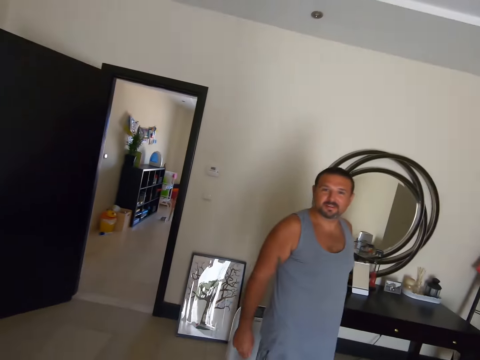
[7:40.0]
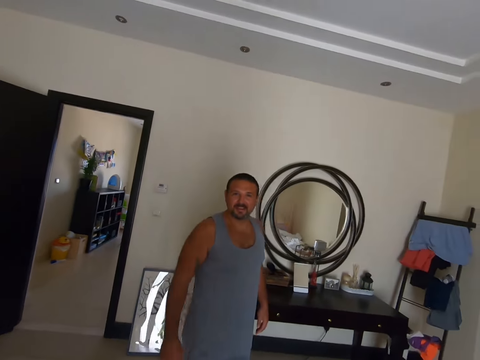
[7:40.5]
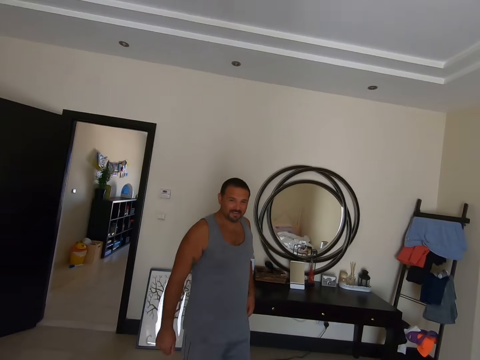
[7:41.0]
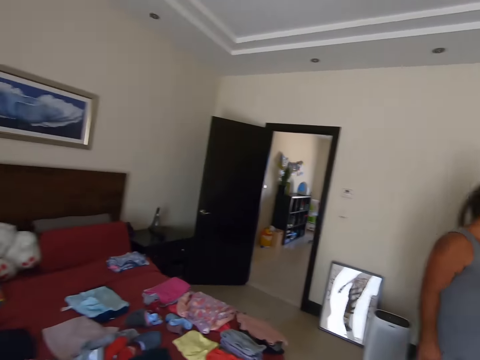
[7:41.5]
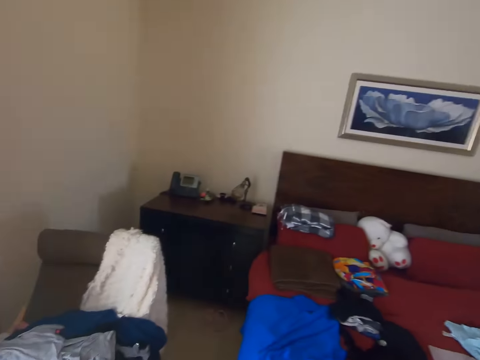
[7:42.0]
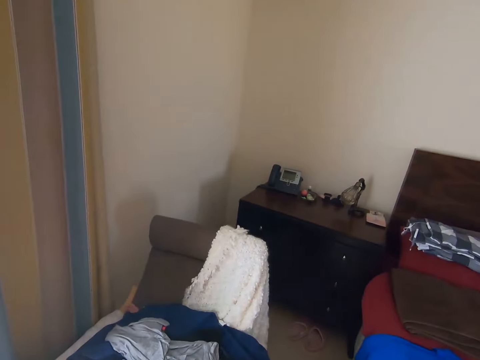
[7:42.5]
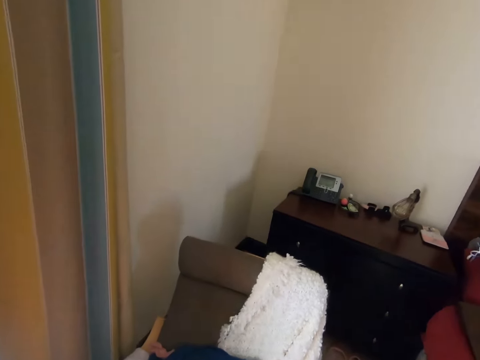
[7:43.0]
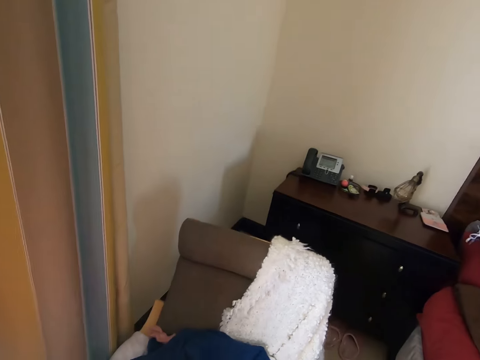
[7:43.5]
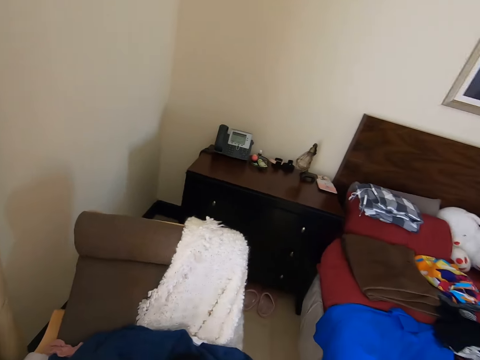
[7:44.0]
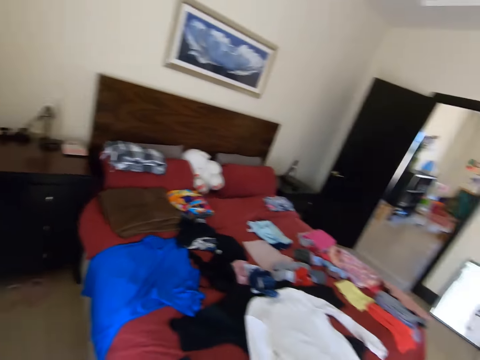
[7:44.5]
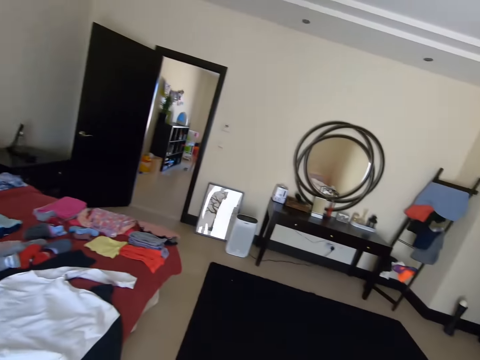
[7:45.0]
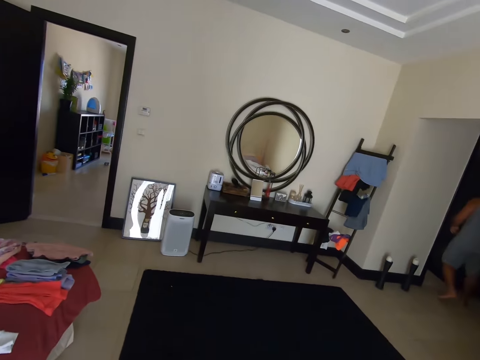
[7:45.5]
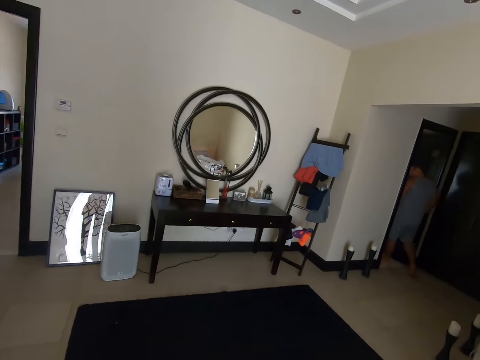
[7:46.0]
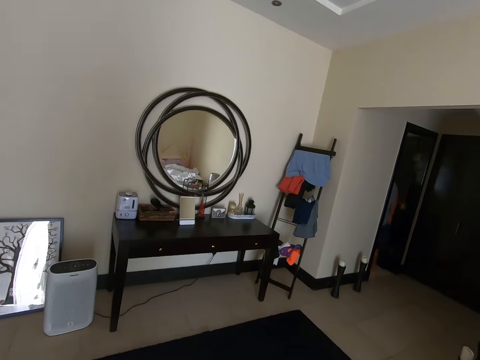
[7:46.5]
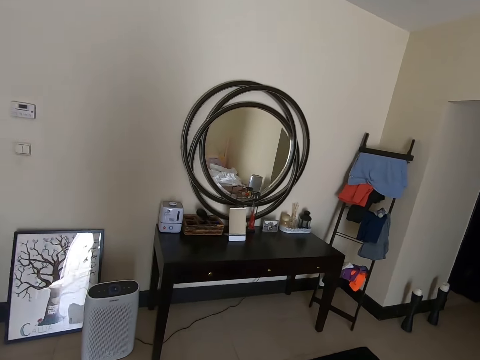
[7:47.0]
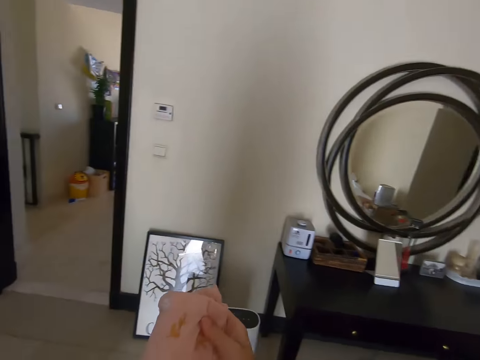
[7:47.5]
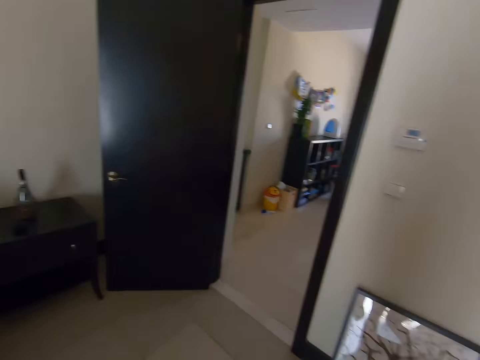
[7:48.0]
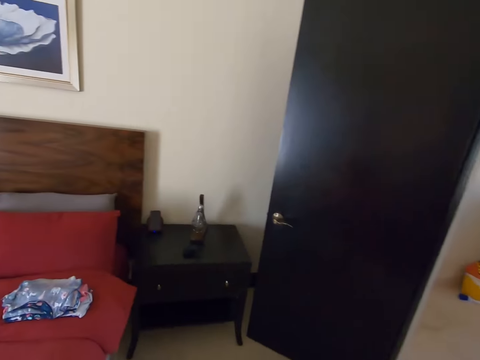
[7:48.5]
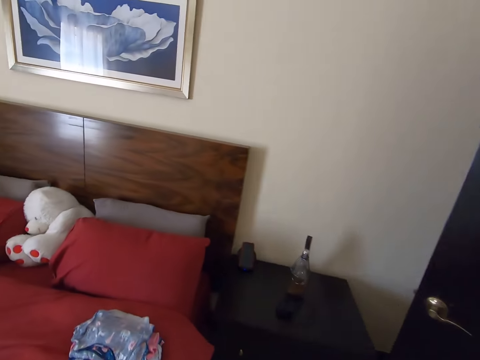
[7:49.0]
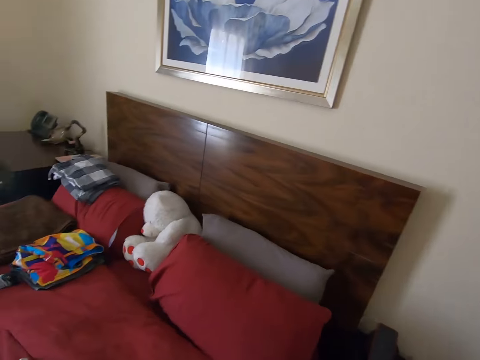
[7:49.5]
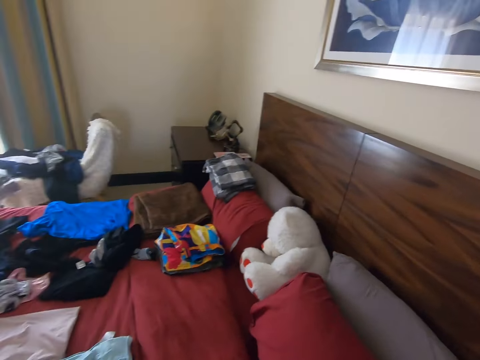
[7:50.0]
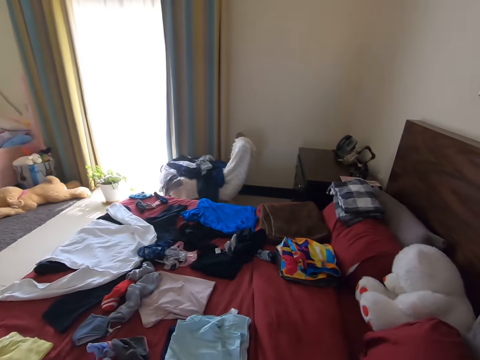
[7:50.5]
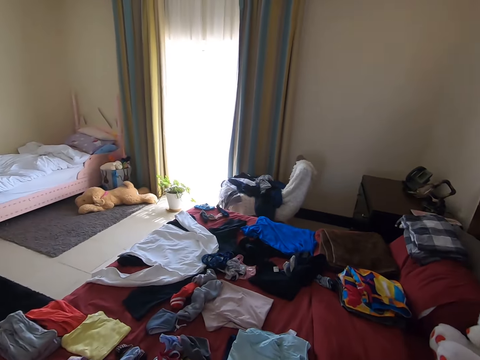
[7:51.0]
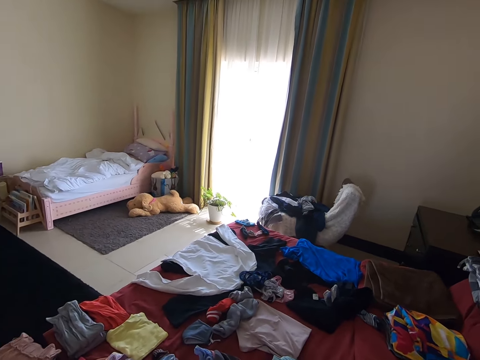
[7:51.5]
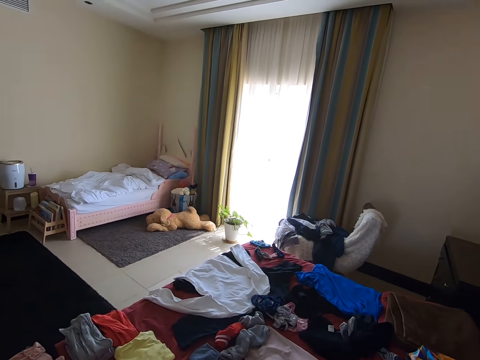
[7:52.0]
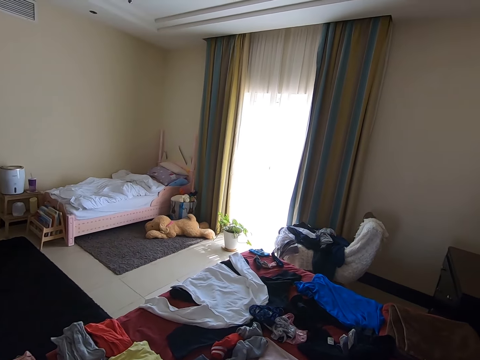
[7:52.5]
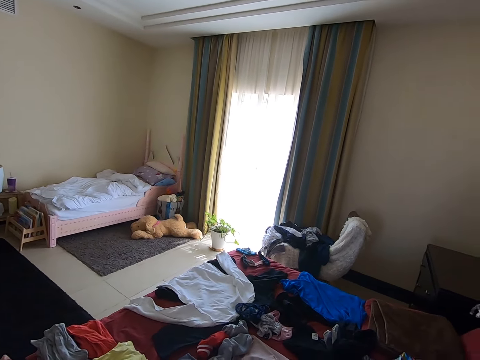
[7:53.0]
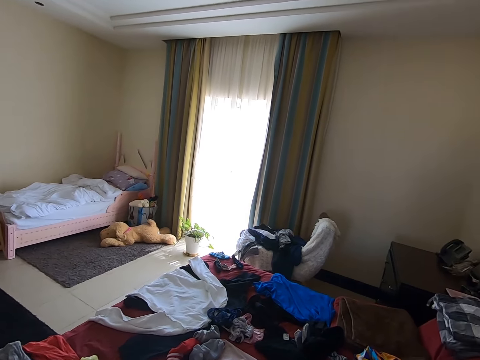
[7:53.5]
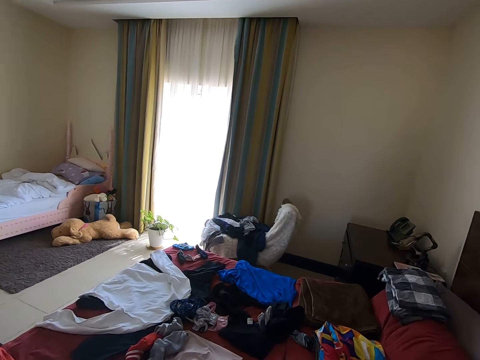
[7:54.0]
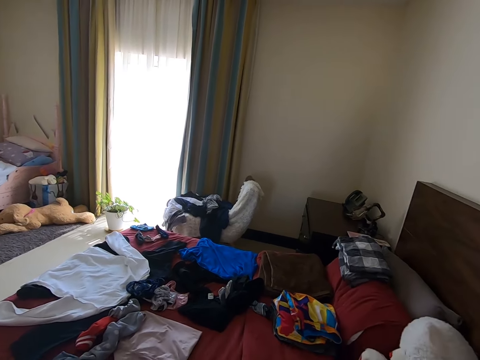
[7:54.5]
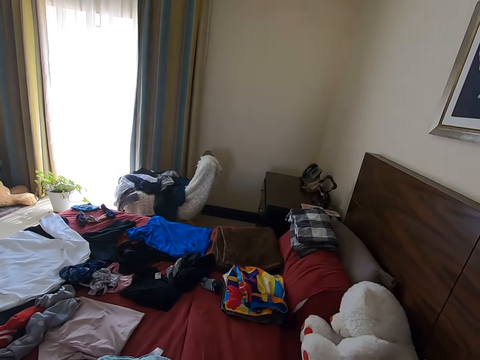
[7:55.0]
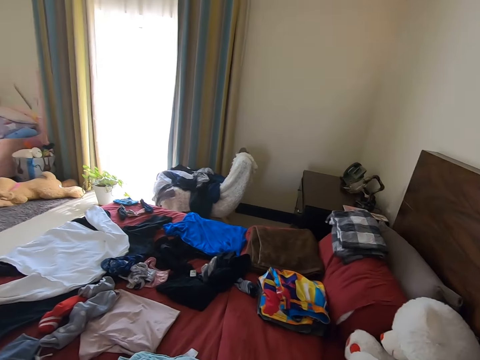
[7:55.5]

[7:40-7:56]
The camera wearer converses with a man. They turn left and walk forward. They pick up a cloth. They walk right. They look around. They fold the cloth. They turn left, walk forward, and turn left. They drop the cloth. The man converses with the camera wearer. The camera wearer converses with the man. They look around. The man converses with the camera wearer. The camera wearer converses with the man.

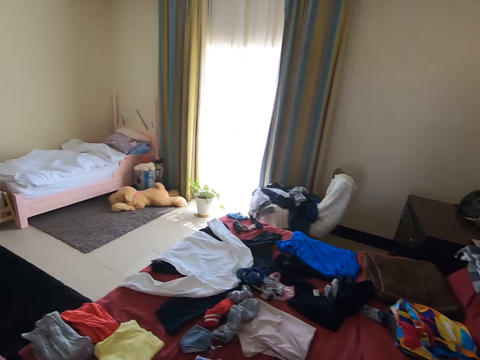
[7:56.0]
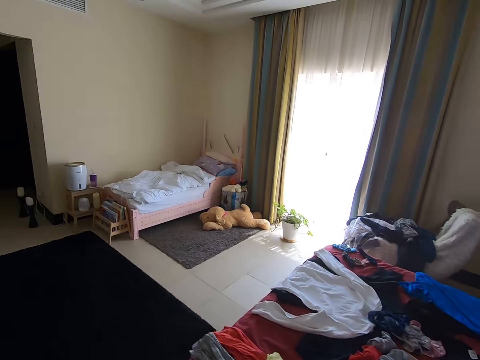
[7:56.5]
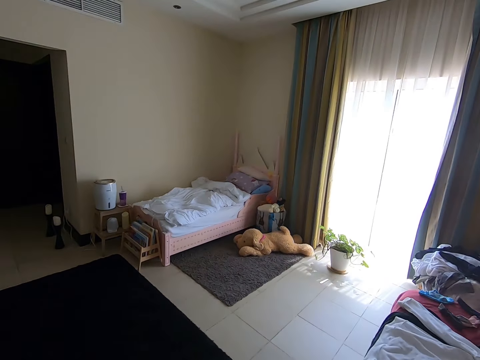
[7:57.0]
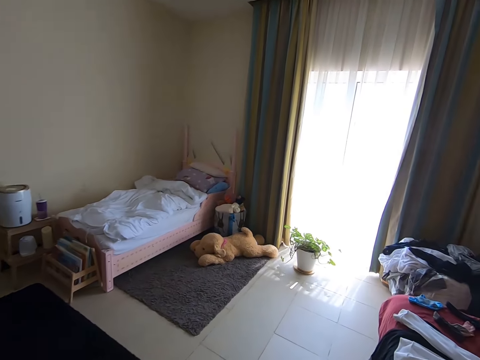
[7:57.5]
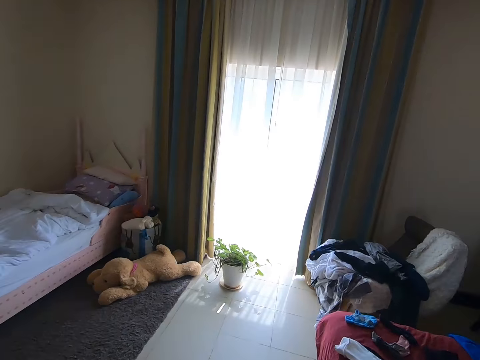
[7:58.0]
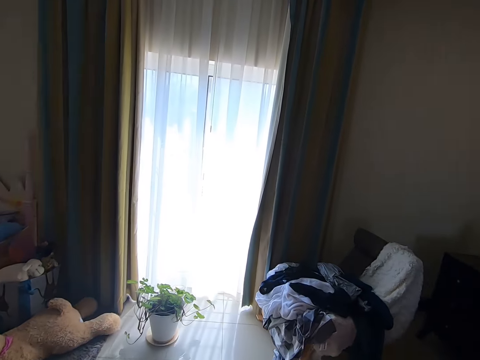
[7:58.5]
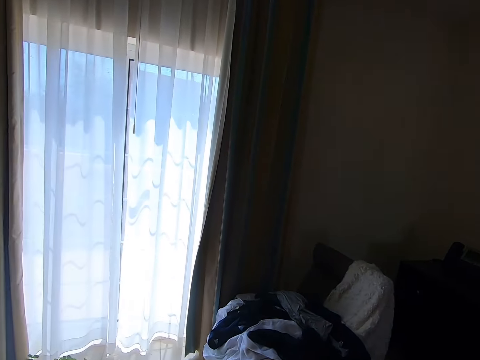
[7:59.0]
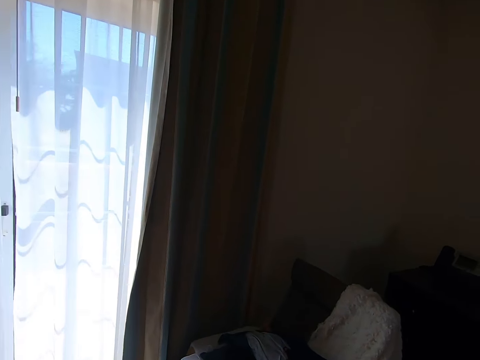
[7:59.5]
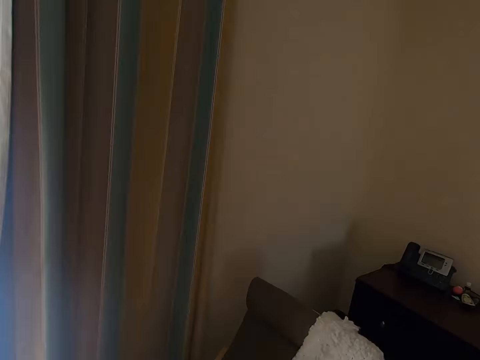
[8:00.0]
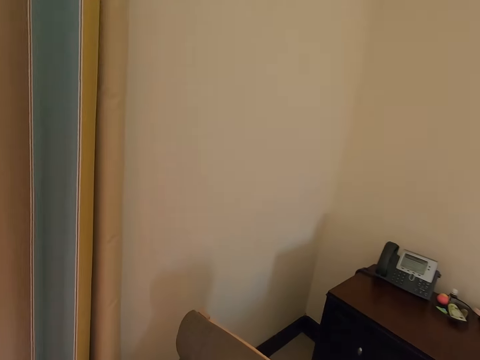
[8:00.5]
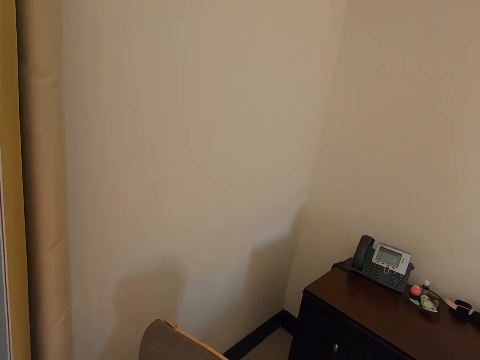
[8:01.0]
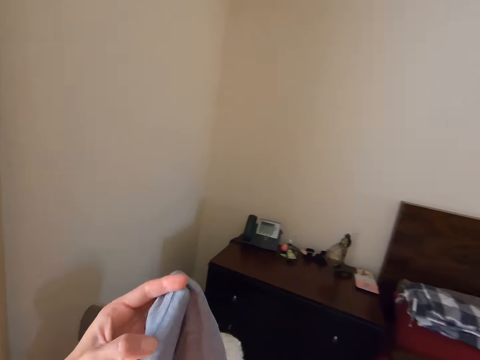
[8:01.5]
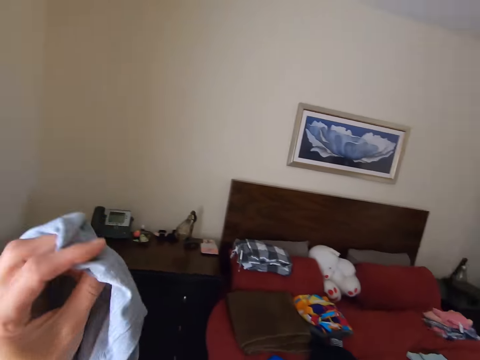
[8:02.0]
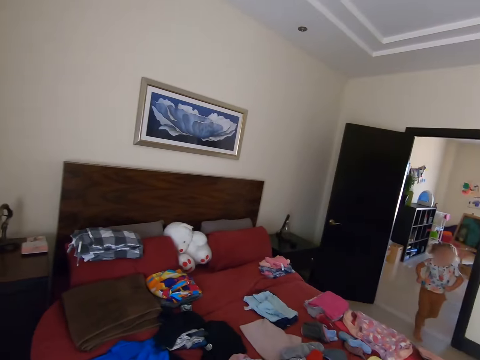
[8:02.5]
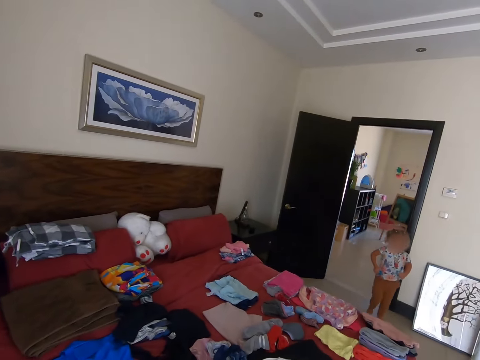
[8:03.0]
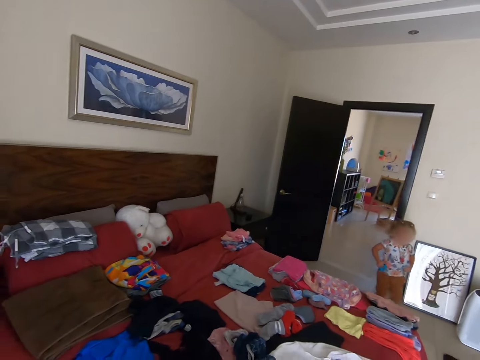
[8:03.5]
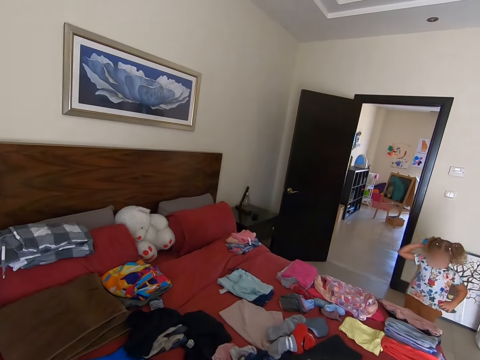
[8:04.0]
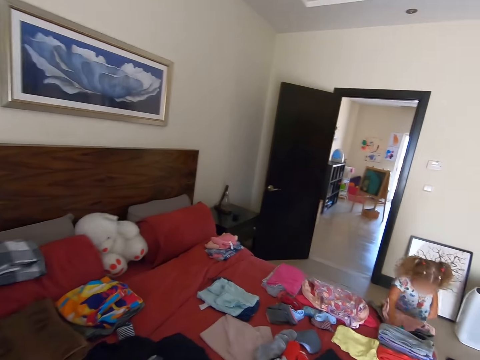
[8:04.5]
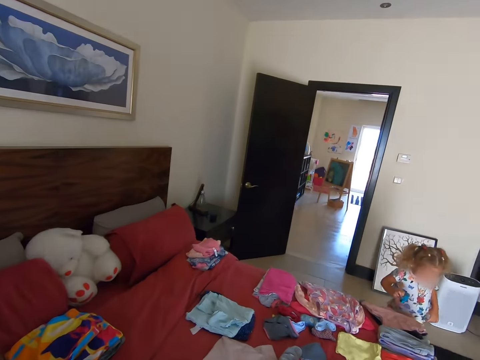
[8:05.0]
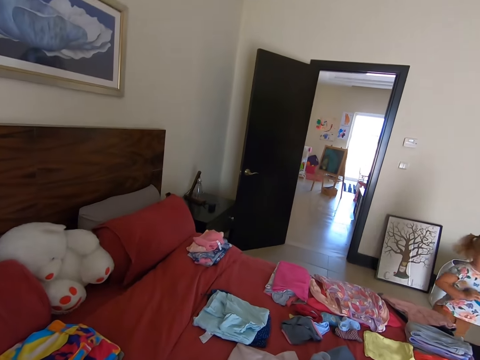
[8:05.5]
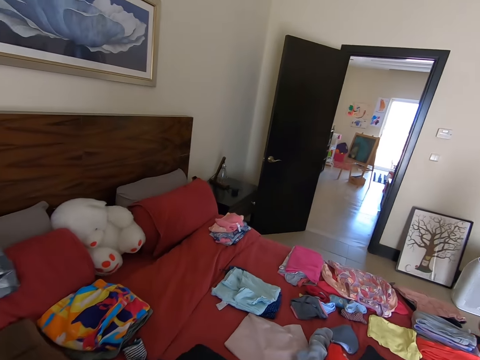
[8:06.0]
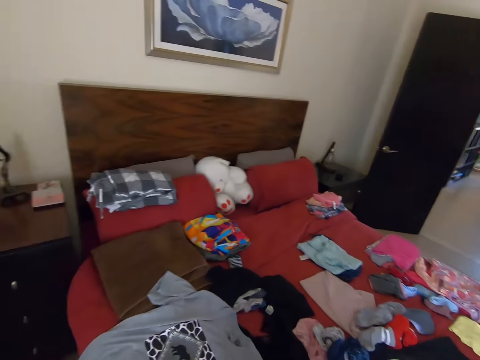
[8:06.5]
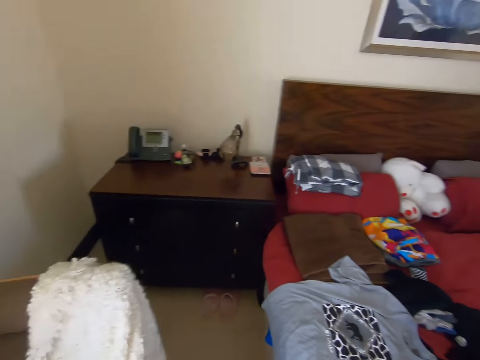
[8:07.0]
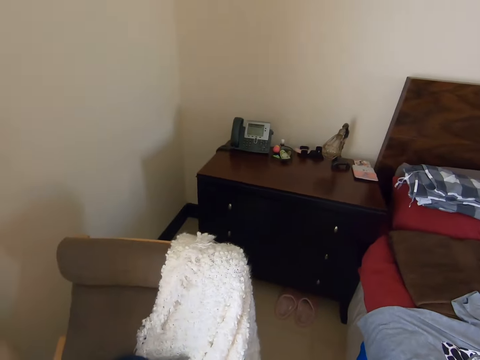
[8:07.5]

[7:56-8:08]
The camera wearer walks left. They turn right and walk forward. They pick up a cloth. A man converses with the camera wearer. The camera wearer turns right. They fold the cloth. They converse with the man. They drop the cloth on the bed. The man converses with the camera wearer. The camera wearer turns left.
